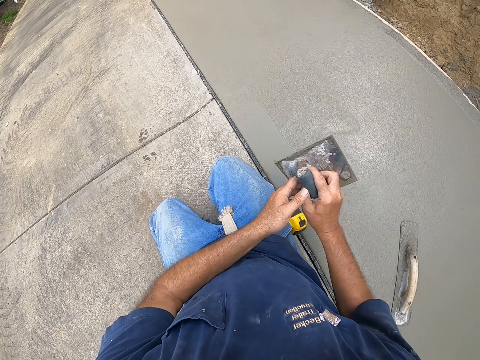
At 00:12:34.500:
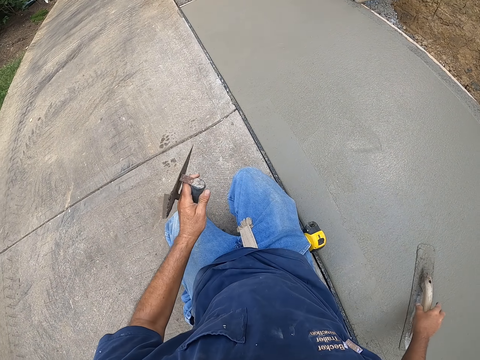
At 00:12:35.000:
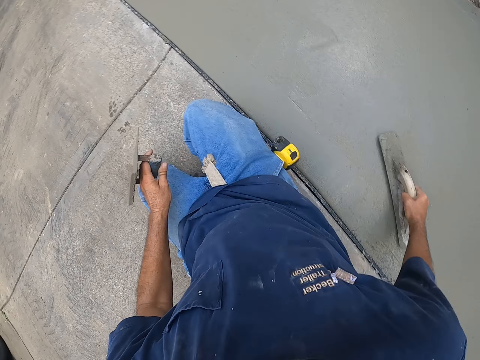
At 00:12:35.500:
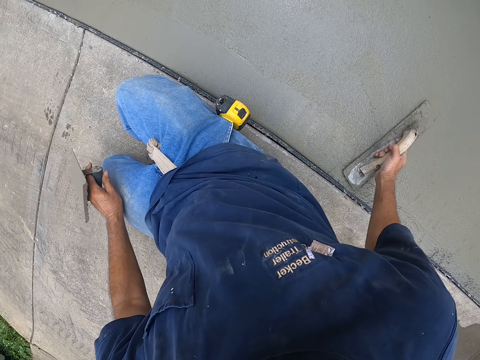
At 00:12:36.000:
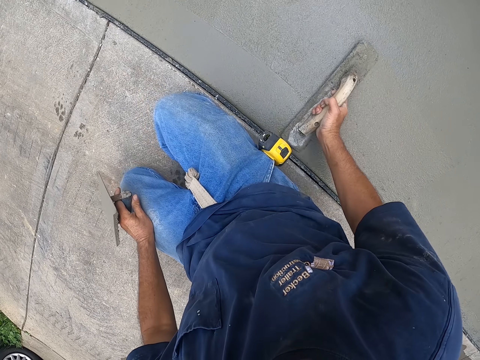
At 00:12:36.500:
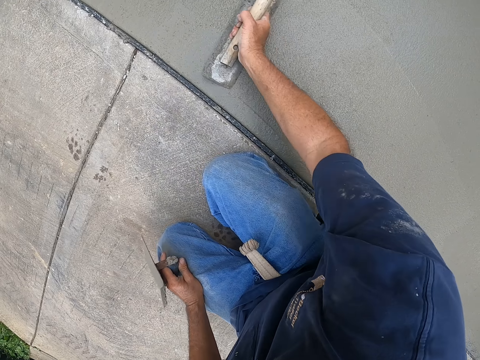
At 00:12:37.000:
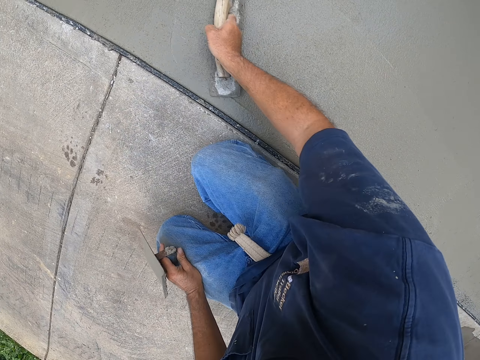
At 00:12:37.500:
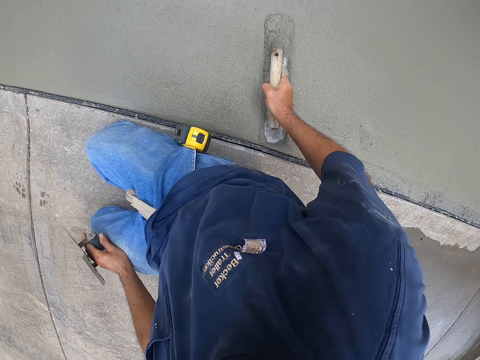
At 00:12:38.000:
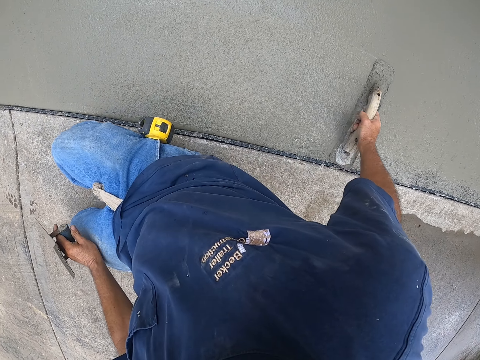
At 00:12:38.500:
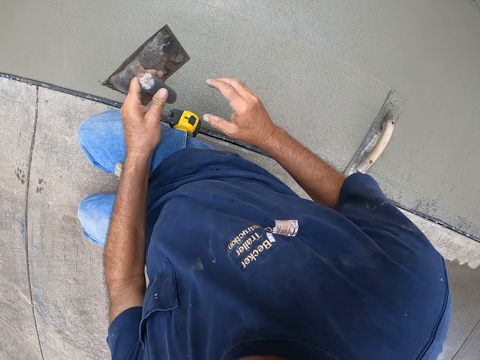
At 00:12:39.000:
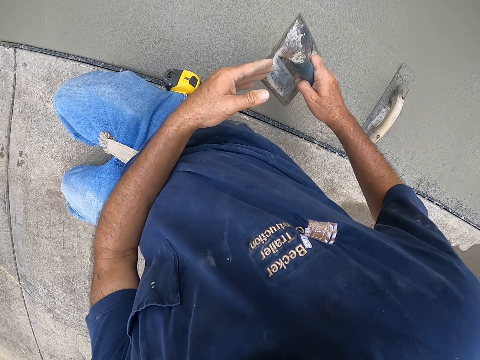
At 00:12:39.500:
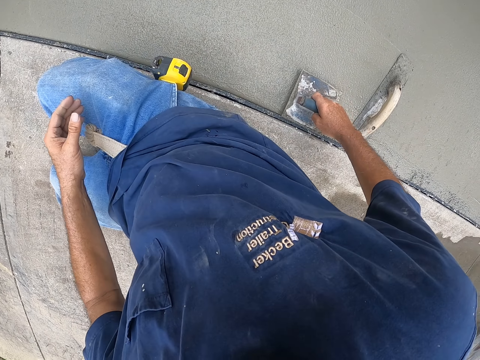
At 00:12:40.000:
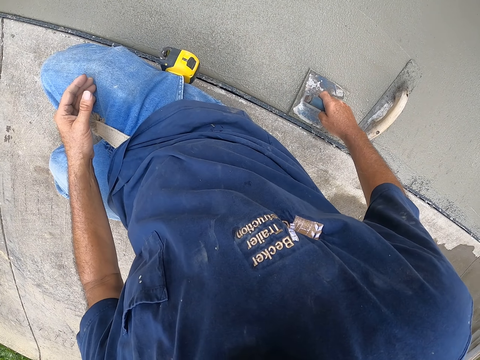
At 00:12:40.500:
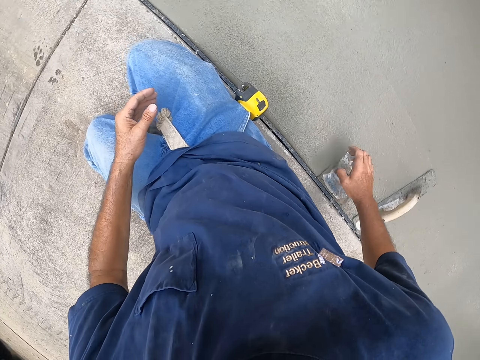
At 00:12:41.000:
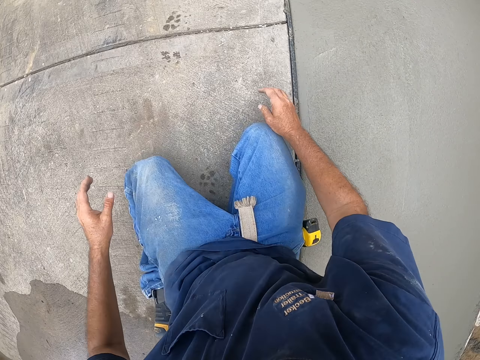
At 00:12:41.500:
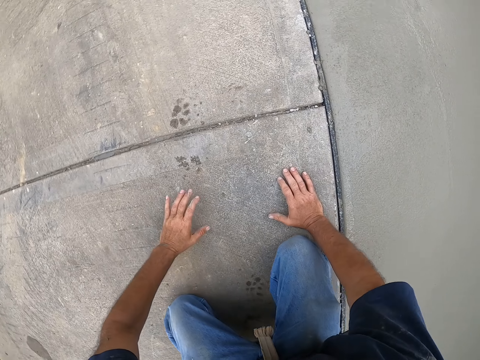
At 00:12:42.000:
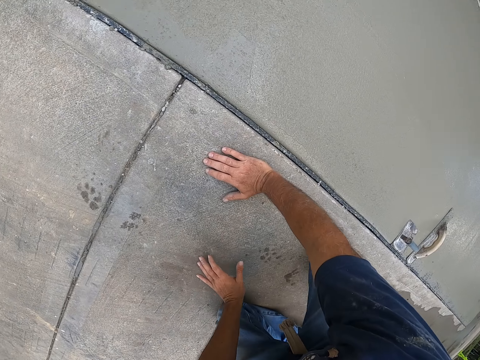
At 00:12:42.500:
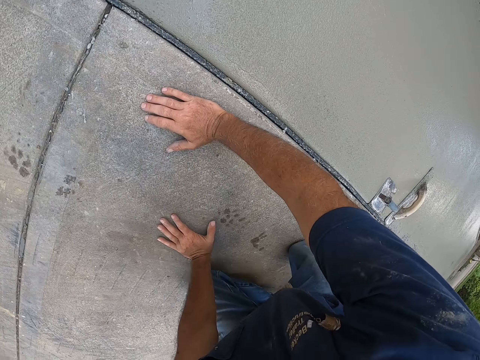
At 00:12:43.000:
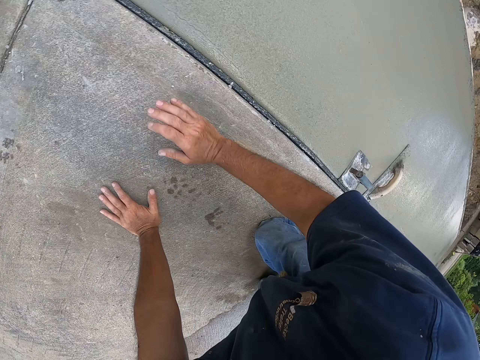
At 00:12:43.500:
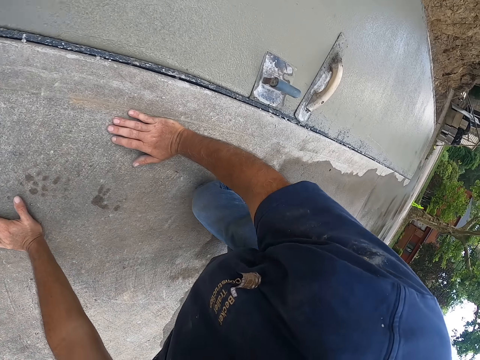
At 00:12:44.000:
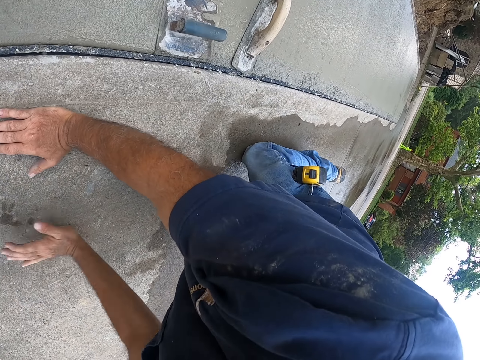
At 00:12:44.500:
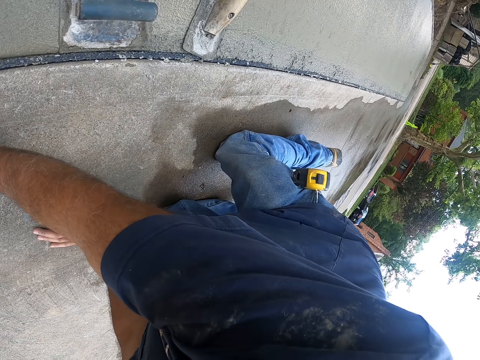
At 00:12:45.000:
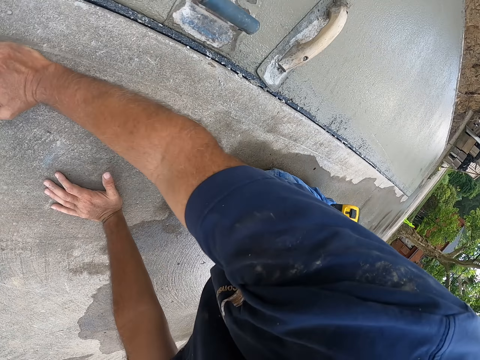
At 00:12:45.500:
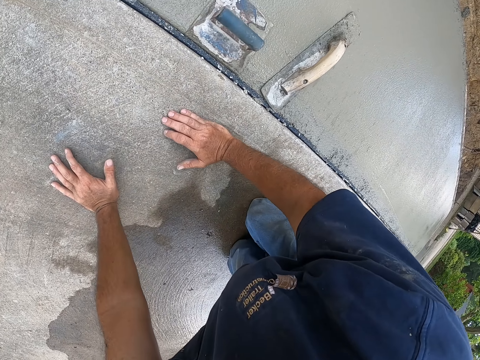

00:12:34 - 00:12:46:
The camera wearer picks up a wooden trowel. They plaster using the wooden trowel. They put the steel trowel down. They crawl.

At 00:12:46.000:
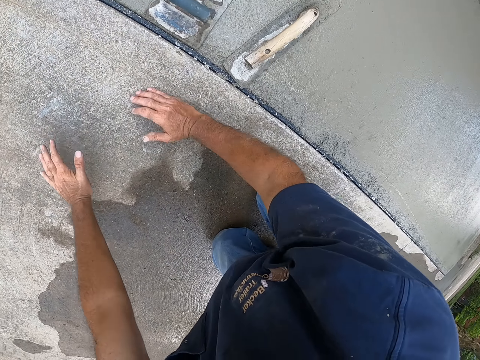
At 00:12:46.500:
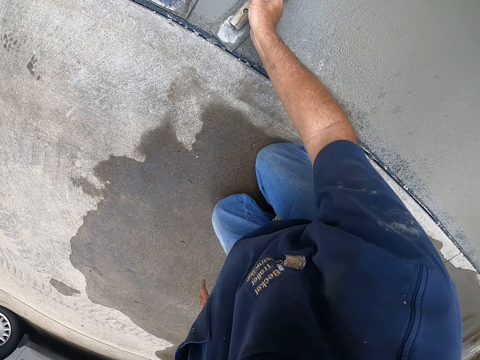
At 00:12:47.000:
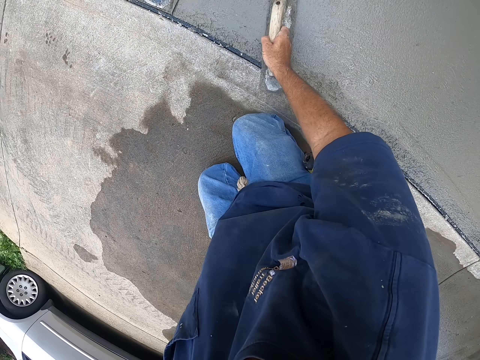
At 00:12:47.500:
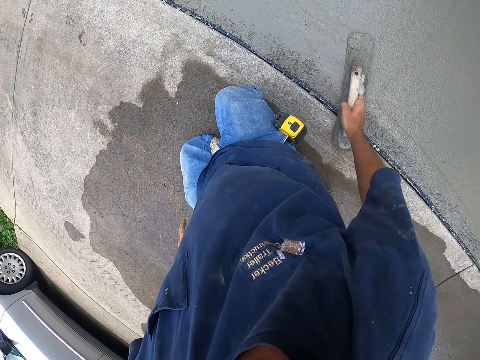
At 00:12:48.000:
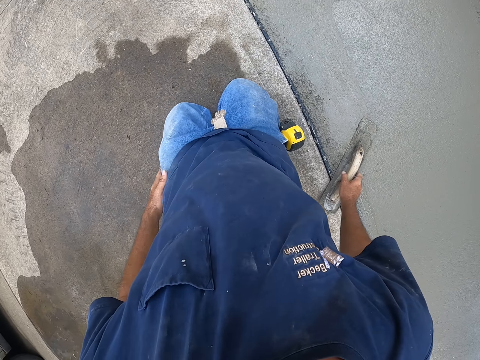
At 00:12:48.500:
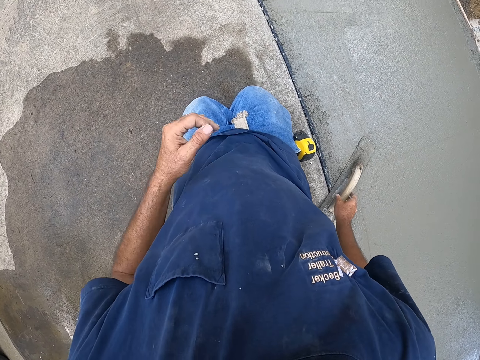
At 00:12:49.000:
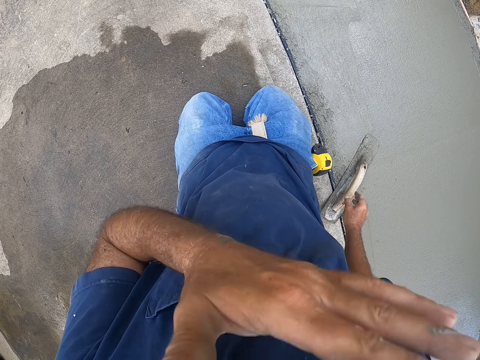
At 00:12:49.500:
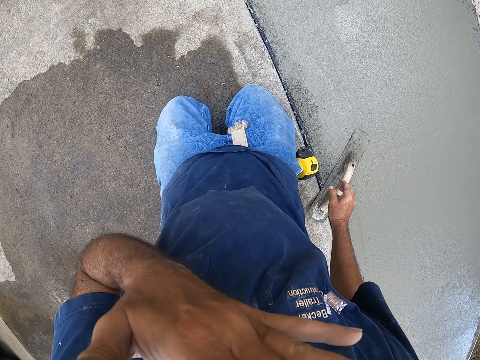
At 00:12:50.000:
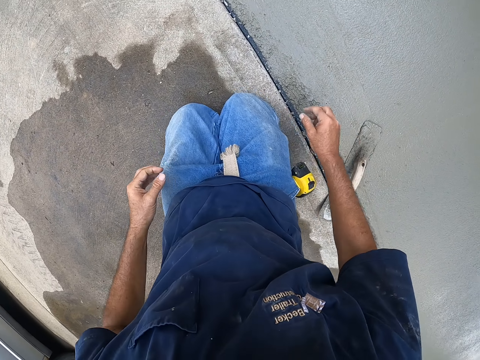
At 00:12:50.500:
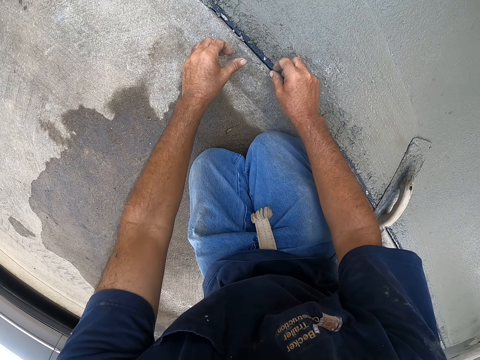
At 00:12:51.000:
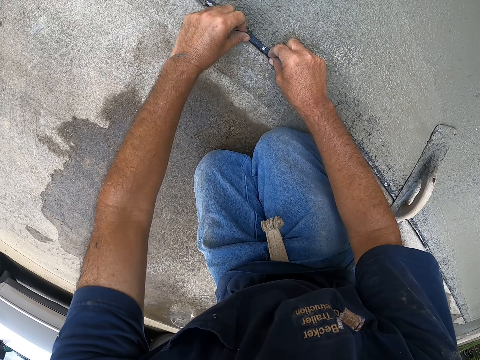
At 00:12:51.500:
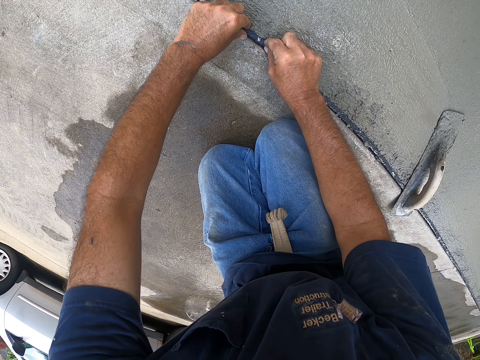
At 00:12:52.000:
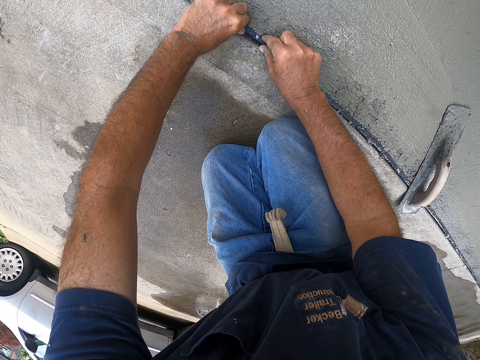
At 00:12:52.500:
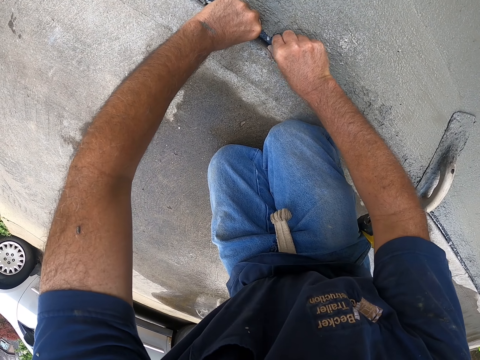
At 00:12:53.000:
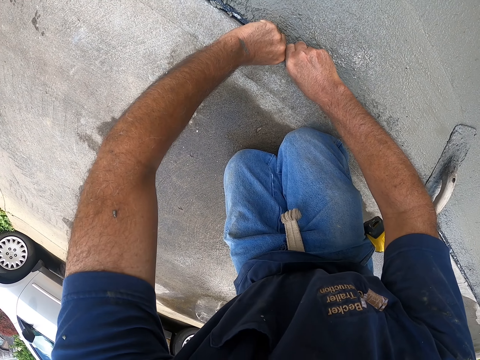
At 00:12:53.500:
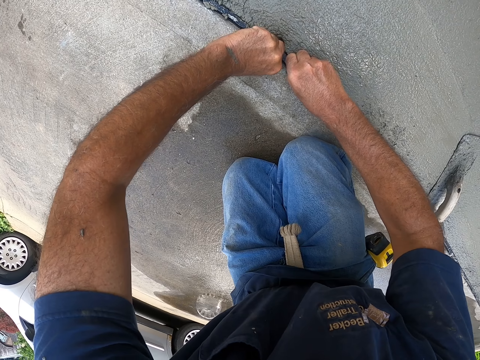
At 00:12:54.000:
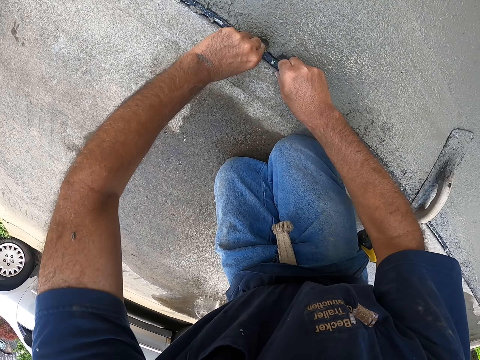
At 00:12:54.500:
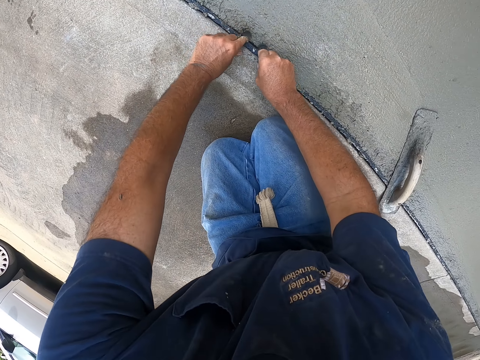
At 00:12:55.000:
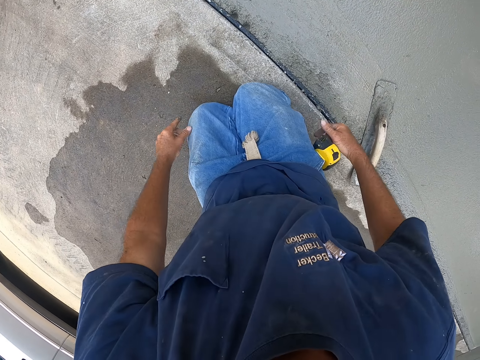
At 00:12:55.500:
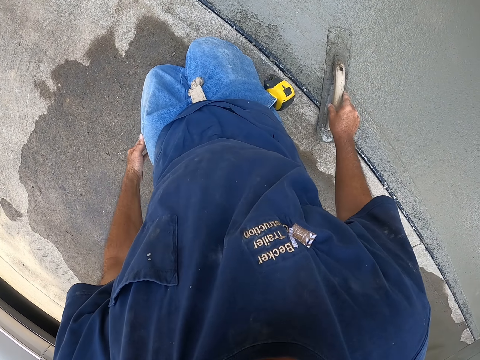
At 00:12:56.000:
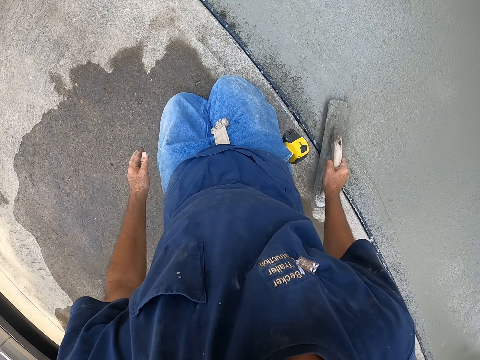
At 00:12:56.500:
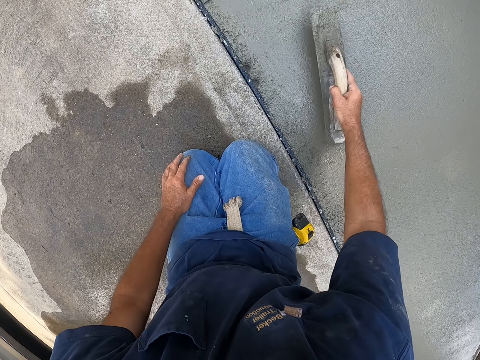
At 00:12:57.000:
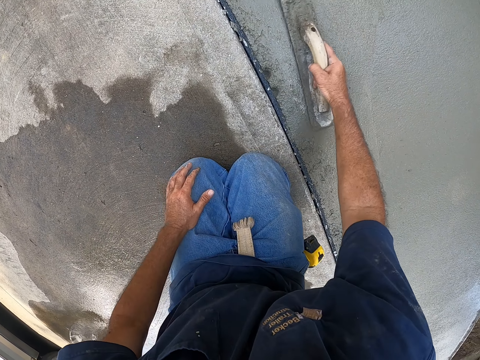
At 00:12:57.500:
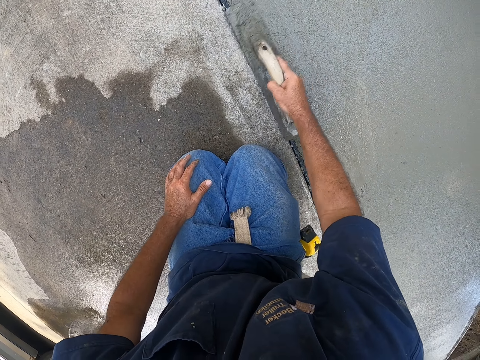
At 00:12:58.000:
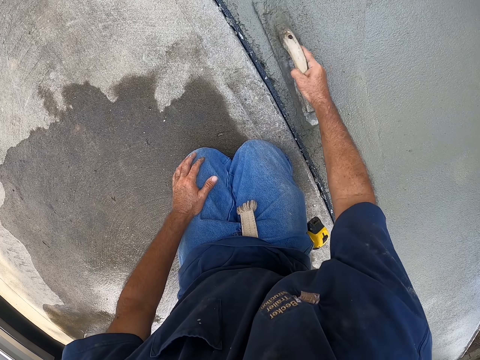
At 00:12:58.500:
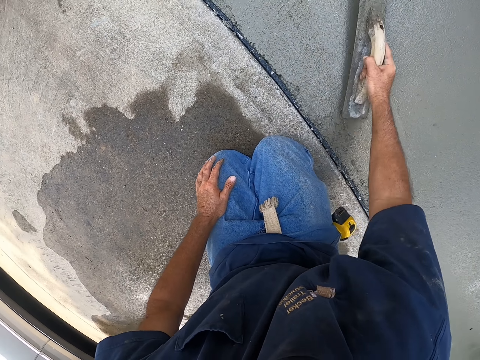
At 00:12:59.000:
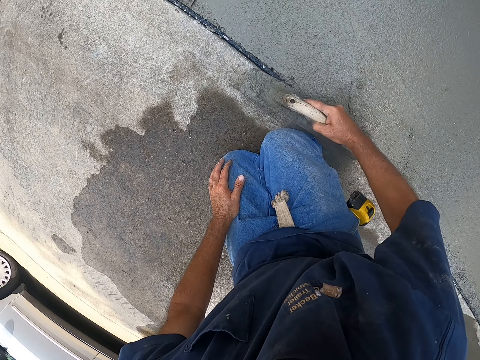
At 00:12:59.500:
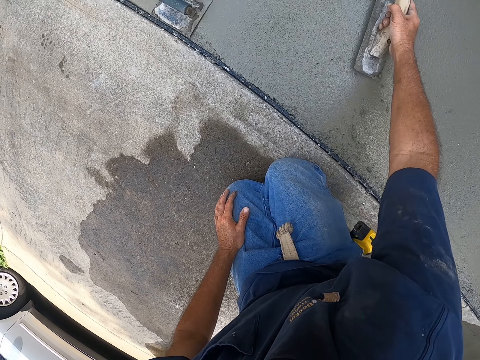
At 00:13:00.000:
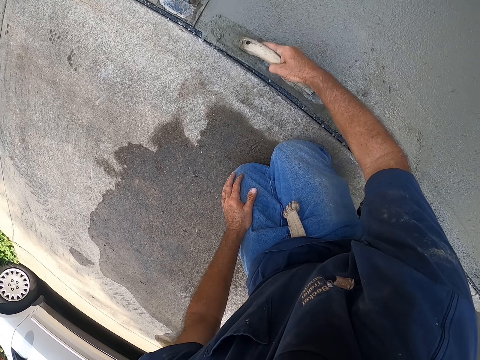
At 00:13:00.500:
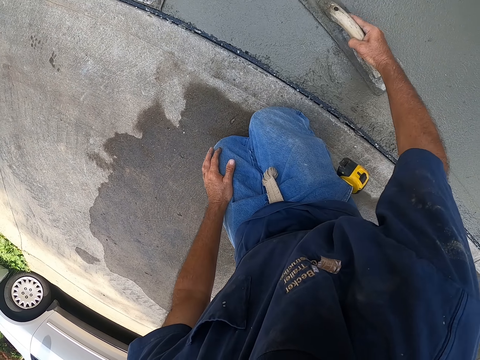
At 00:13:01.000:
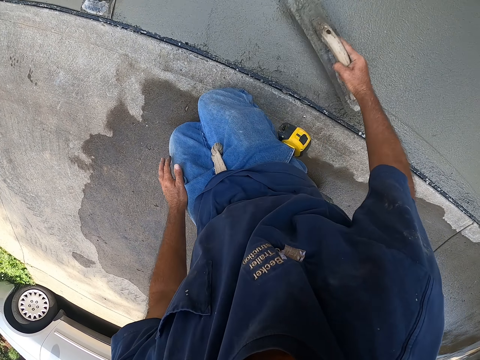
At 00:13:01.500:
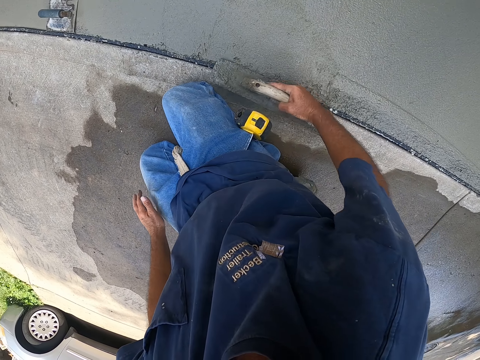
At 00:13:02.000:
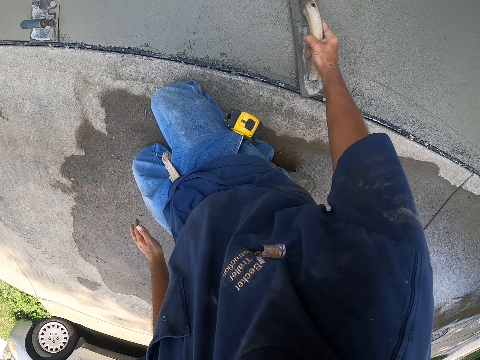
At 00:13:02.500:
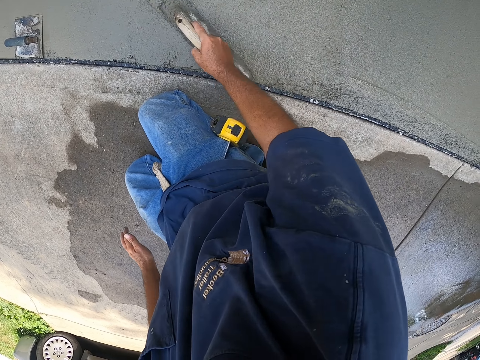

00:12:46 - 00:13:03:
The camera wearer plasters using the wooden trowel. He wipes his face. He pulls the strip. He fixes the edge of the stairs. He plasters using the wooden trowel. He flattens the concrete.
